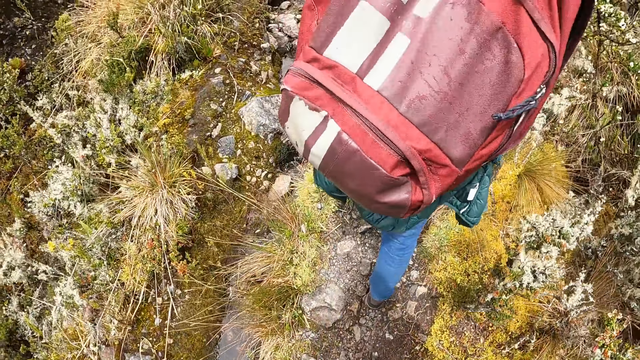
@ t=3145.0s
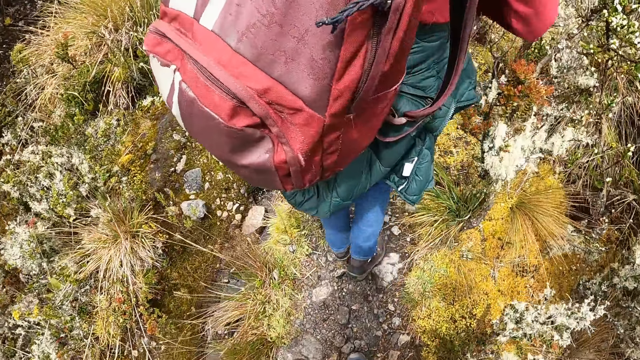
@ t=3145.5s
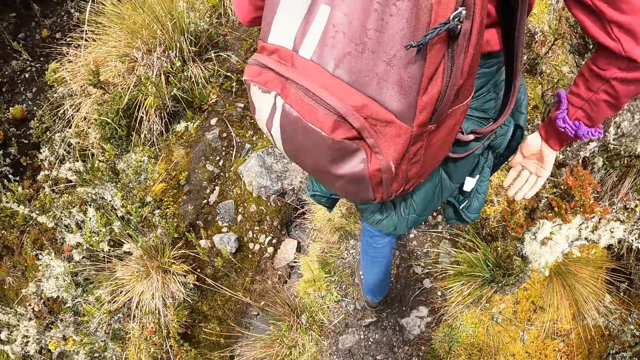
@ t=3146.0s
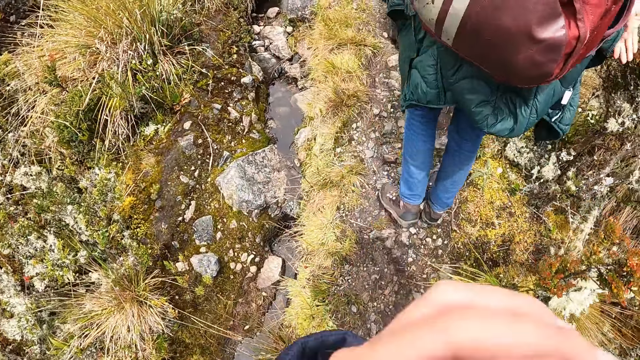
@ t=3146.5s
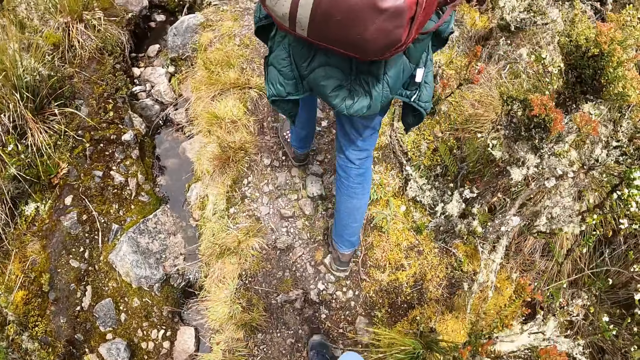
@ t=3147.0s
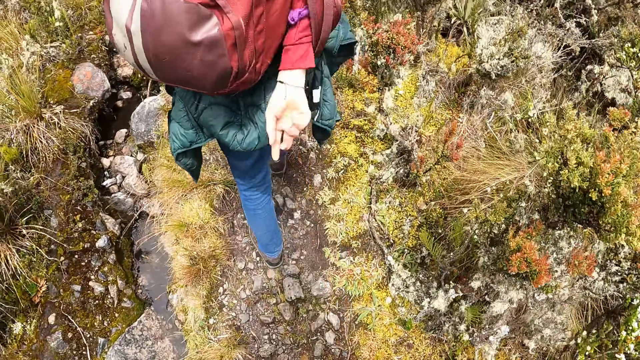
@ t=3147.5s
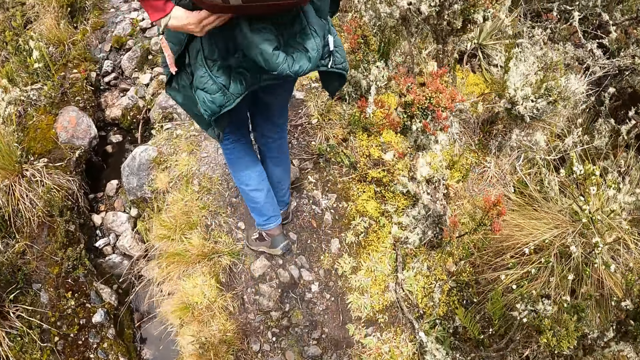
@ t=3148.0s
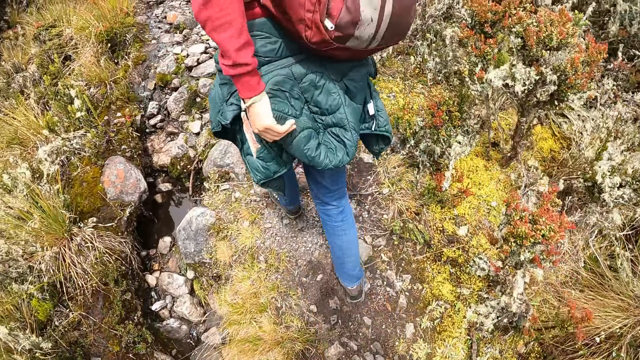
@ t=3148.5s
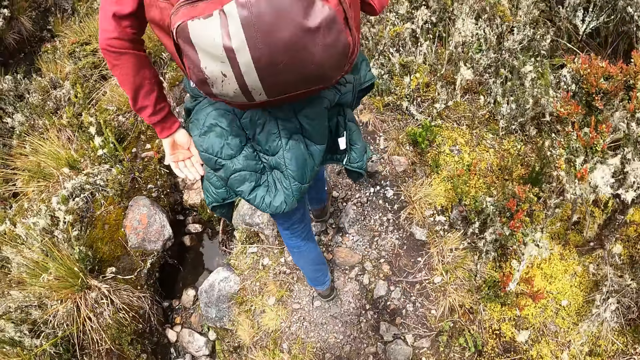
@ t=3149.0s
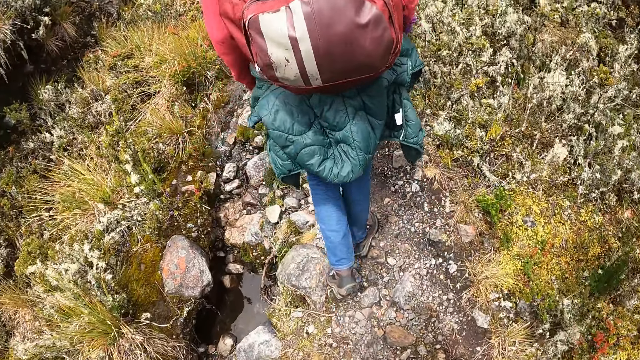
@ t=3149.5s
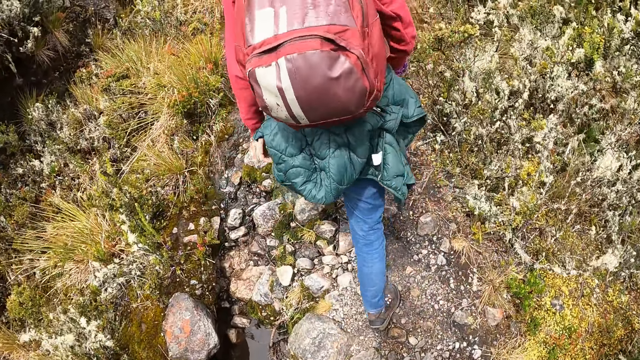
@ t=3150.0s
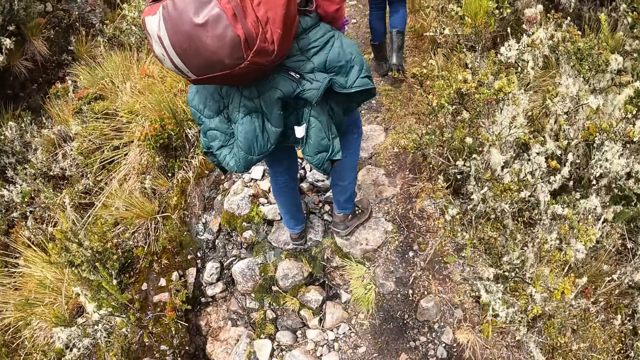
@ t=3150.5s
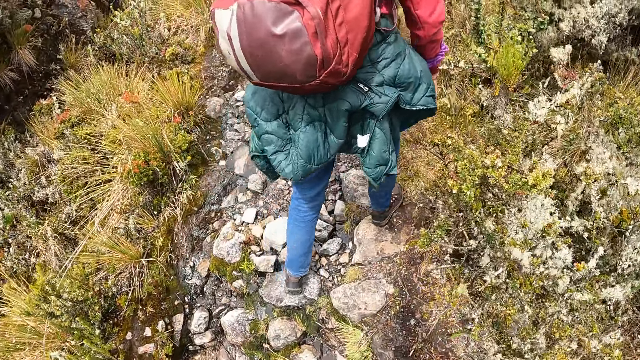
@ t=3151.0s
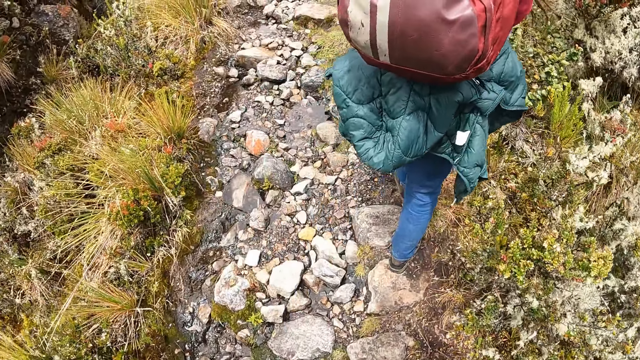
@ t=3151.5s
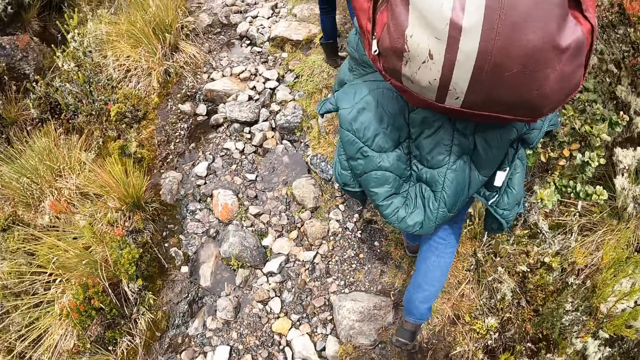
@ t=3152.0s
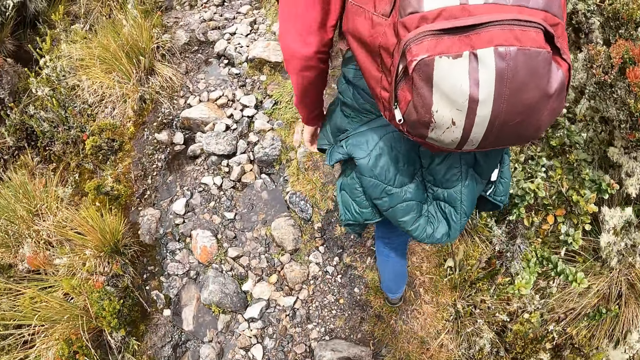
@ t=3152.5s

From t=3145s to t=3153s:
The woman touches her backpack with her left hand.

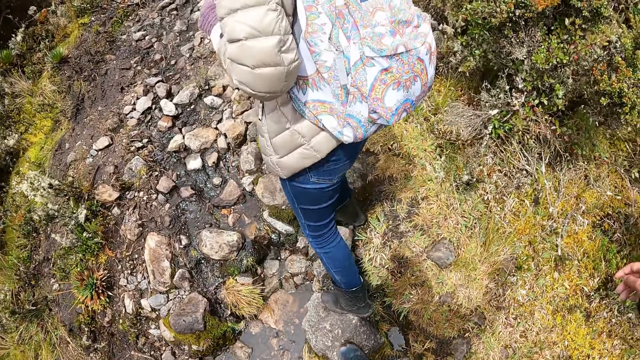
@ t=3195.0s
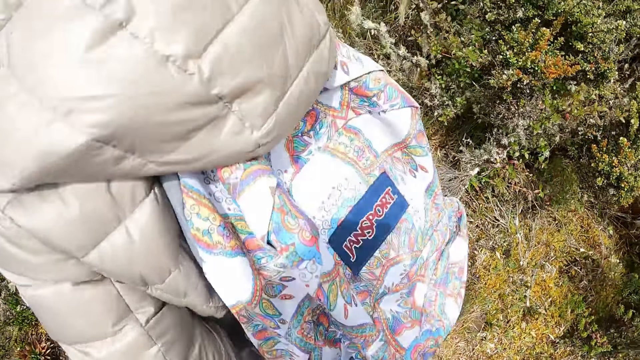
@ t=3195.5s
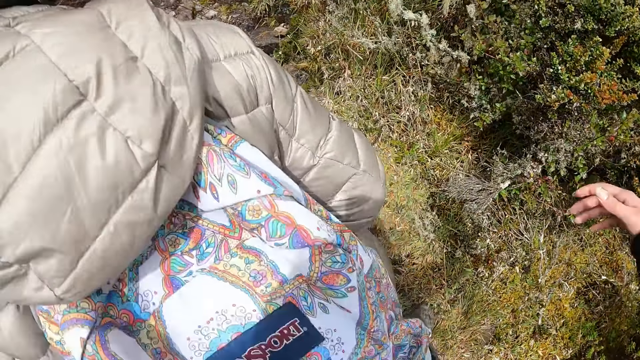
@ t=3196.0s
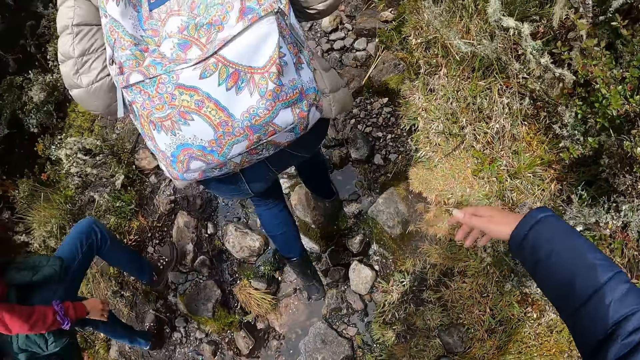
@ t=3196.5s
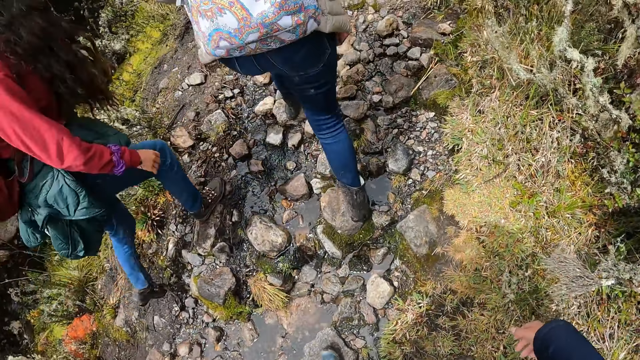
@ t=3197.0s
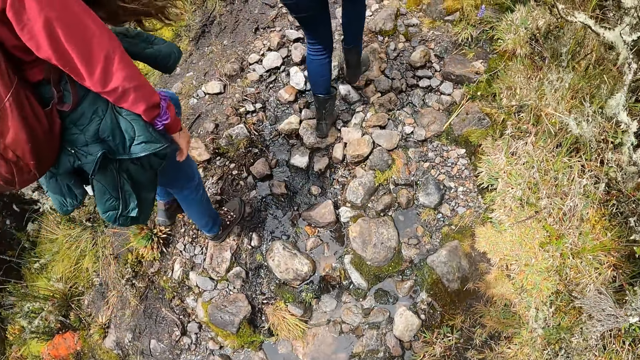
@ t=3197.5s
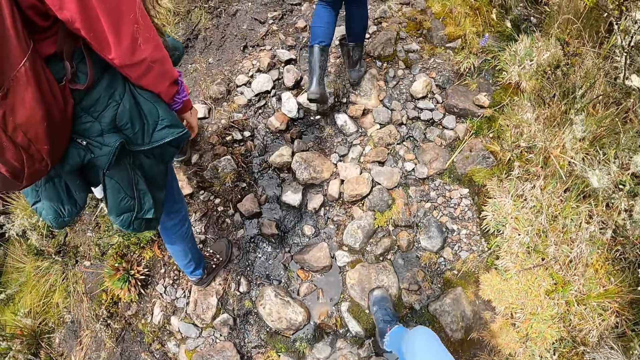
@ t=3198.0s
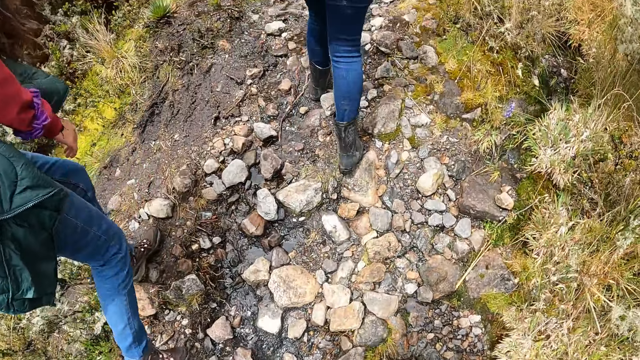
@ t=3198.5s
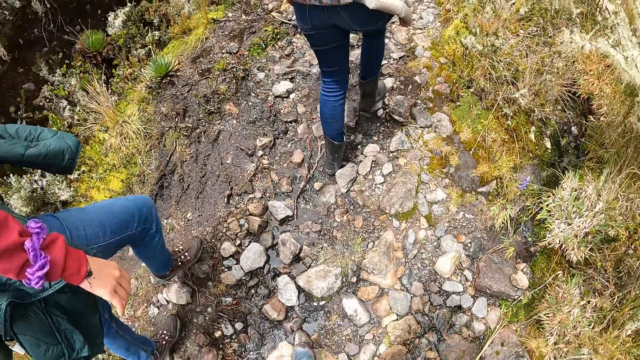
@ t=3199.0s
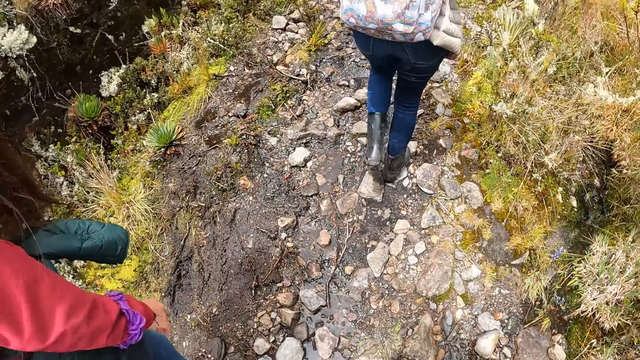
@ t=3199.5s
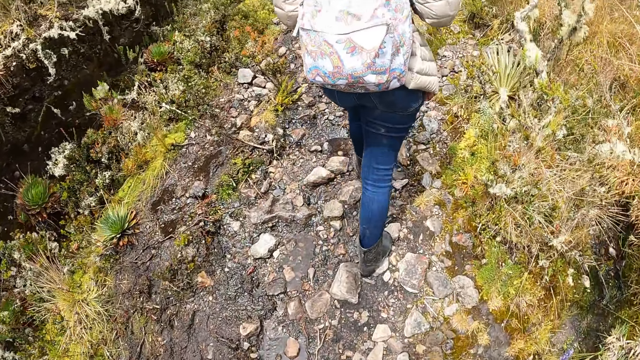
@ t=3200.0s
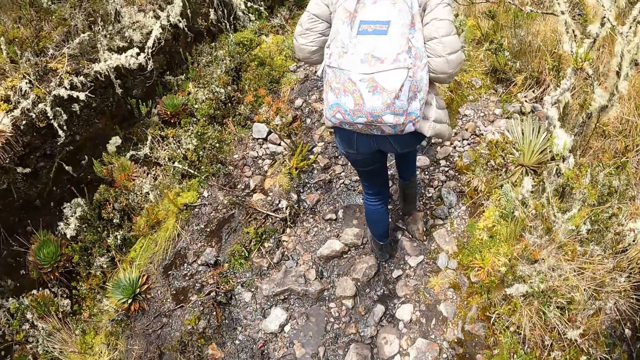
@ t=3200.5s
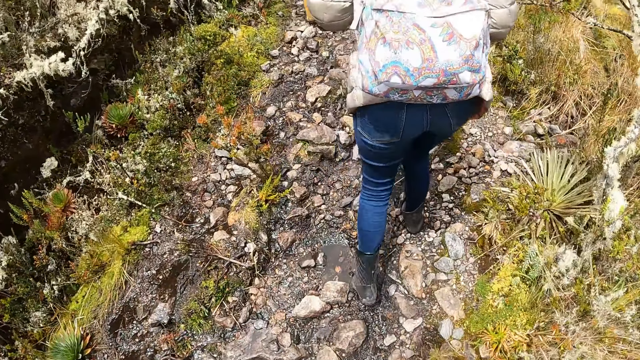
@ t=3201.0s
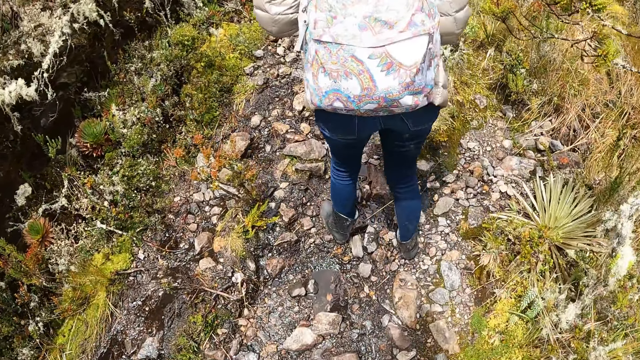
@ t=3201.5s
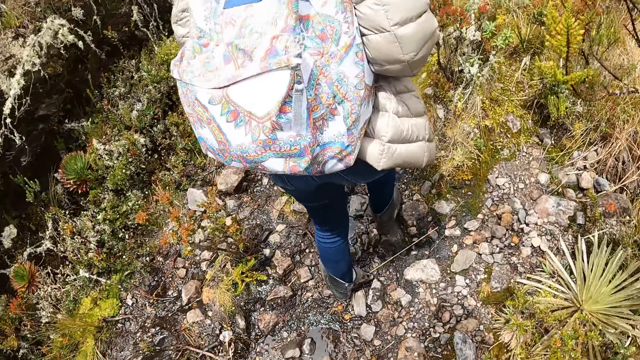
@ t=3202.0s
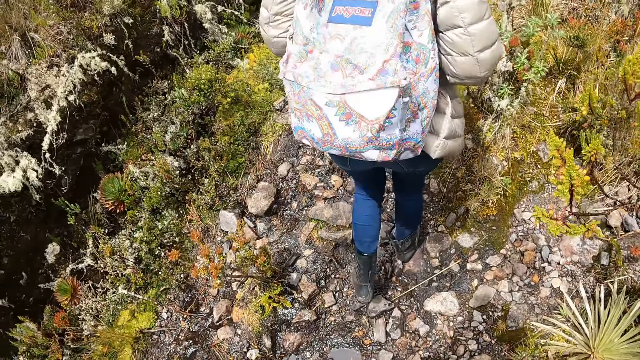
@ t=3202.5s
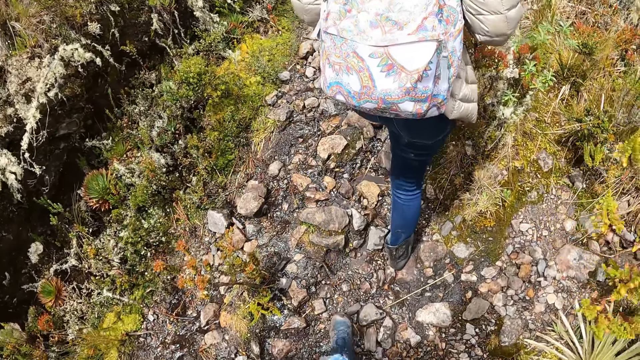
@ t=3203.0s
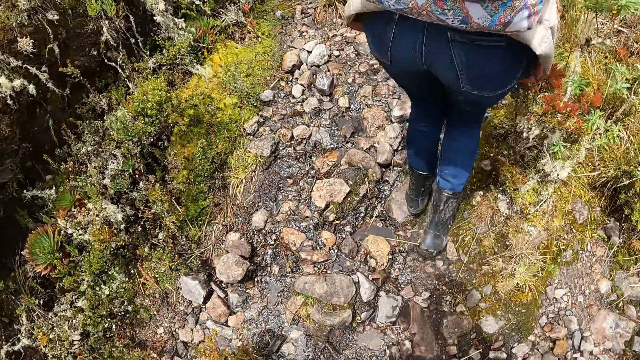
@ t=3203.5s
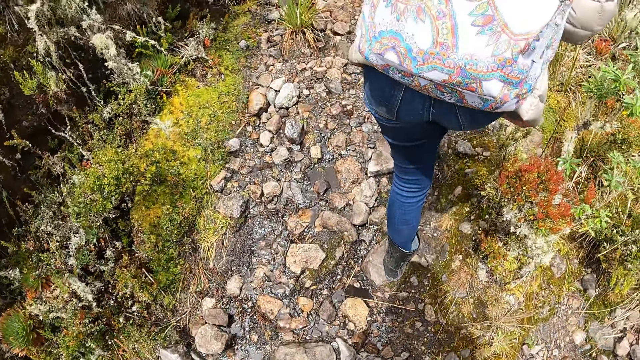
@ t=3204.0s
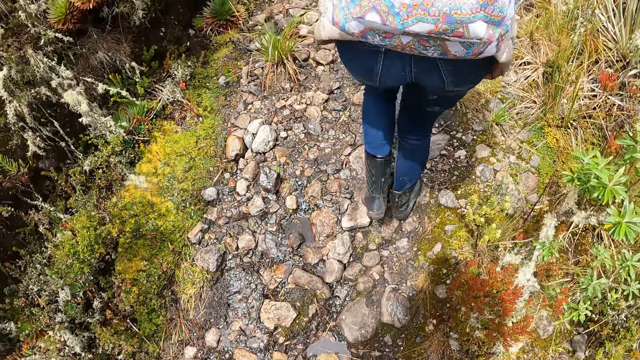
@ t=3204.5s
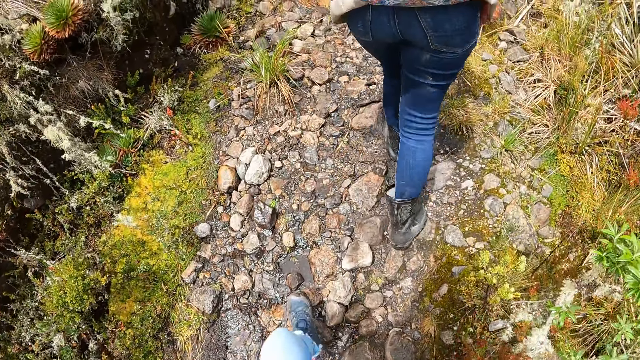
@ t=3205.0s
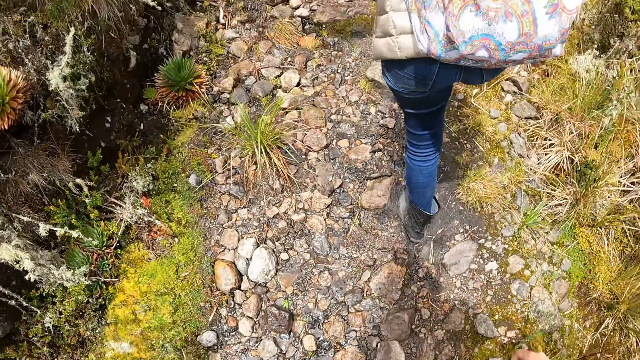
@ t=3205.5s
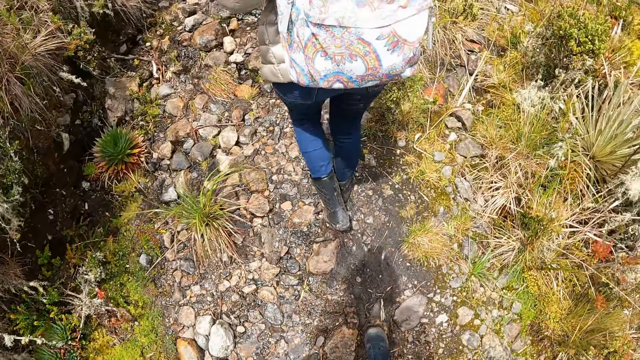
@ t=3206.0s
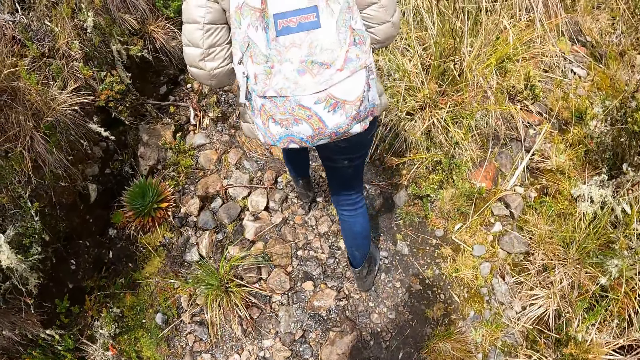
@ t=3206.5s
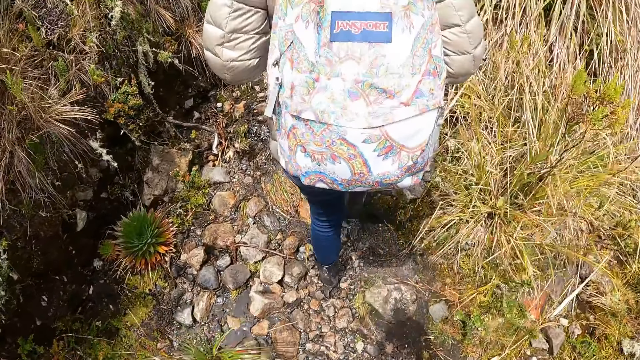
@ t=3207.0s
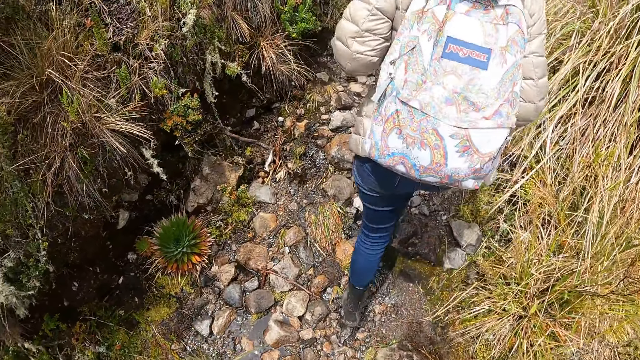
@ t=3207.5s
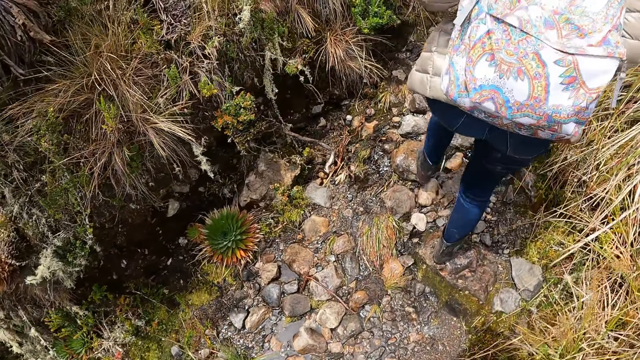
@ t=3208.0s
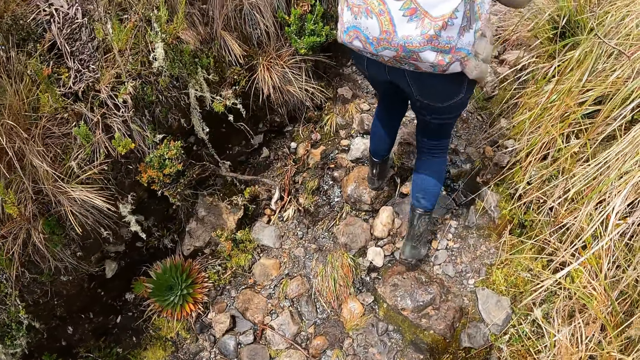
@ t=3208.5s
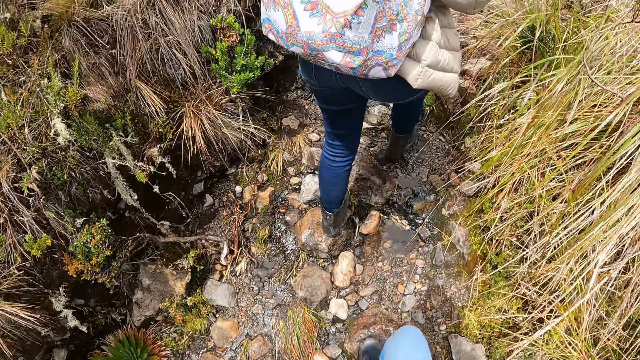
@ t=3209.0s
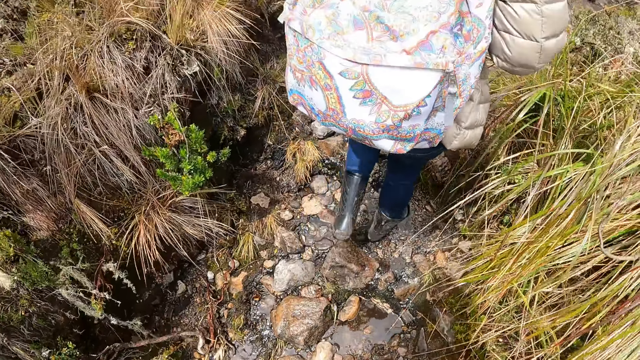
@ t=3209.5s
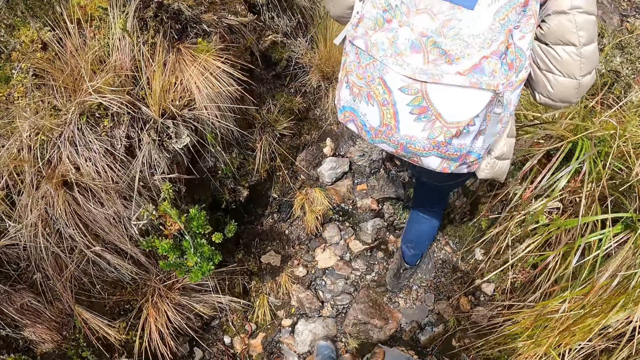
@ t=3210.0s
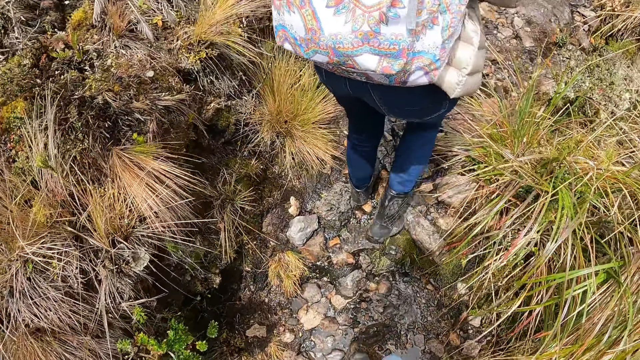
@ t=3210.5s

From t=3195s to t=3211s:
The camera wearer spreads hands. They walk up the hill. They walk past the woman.
